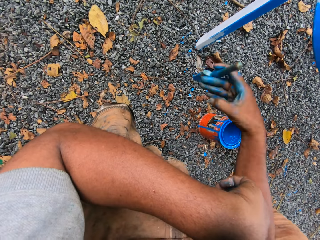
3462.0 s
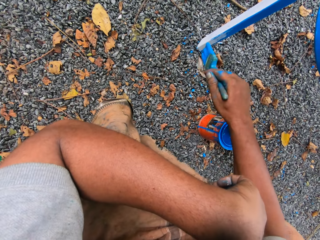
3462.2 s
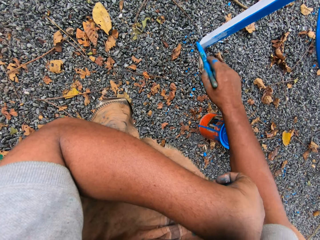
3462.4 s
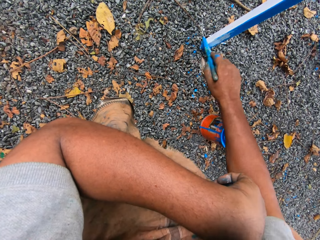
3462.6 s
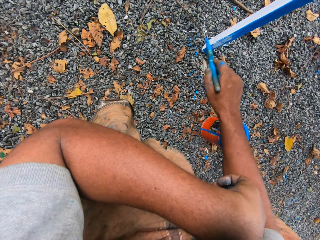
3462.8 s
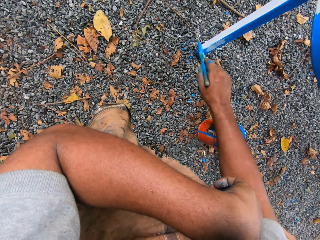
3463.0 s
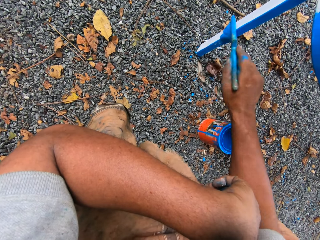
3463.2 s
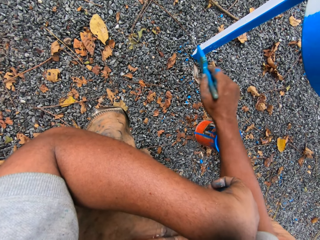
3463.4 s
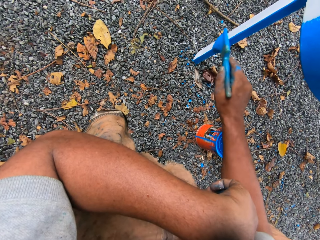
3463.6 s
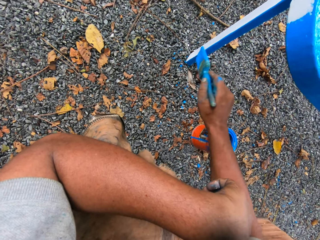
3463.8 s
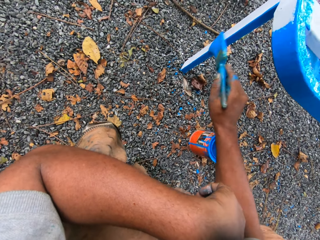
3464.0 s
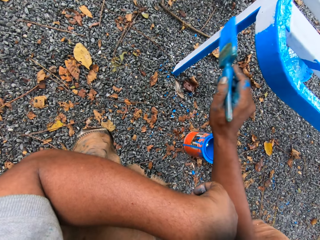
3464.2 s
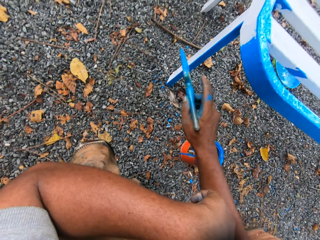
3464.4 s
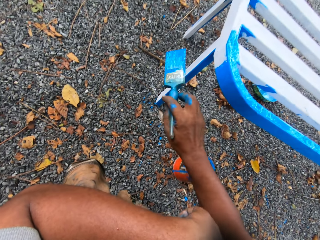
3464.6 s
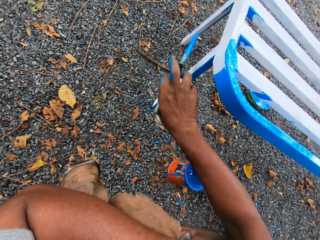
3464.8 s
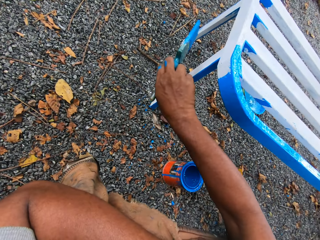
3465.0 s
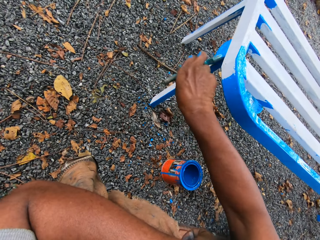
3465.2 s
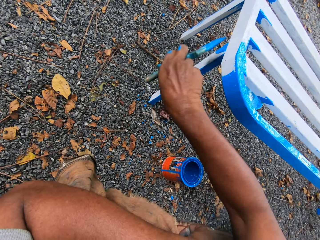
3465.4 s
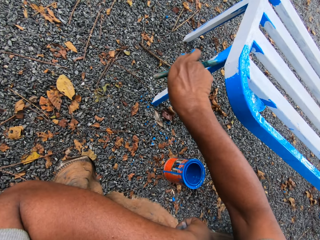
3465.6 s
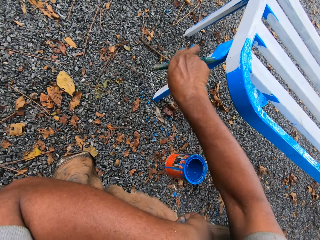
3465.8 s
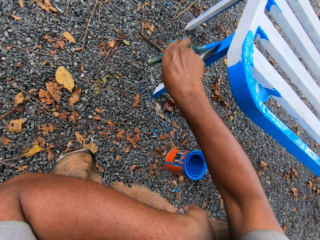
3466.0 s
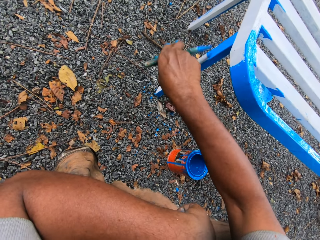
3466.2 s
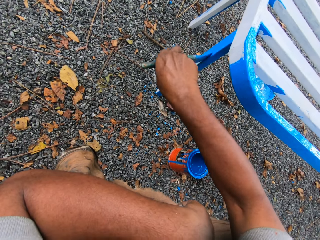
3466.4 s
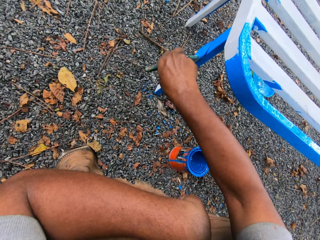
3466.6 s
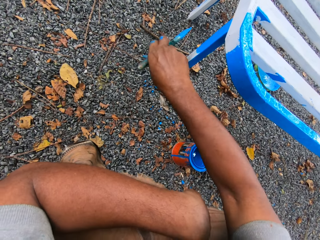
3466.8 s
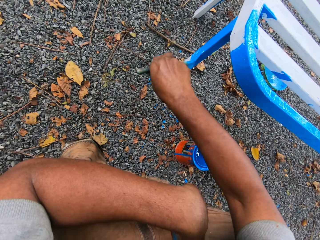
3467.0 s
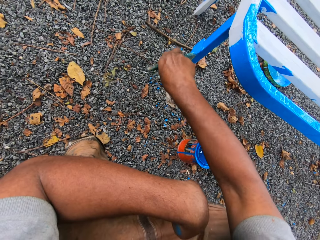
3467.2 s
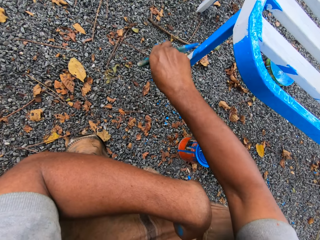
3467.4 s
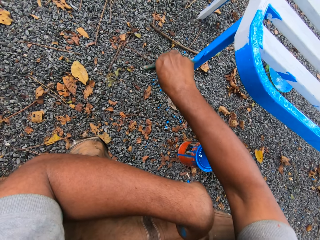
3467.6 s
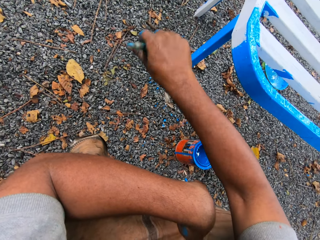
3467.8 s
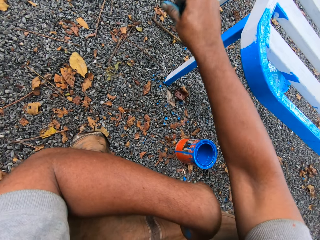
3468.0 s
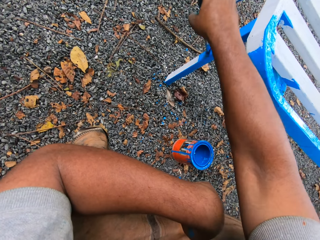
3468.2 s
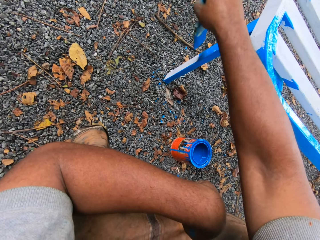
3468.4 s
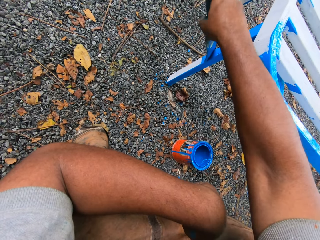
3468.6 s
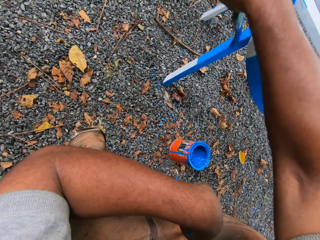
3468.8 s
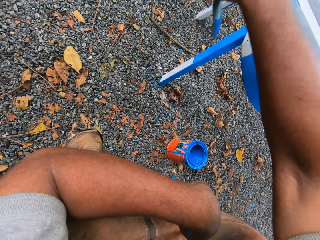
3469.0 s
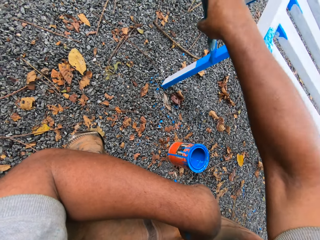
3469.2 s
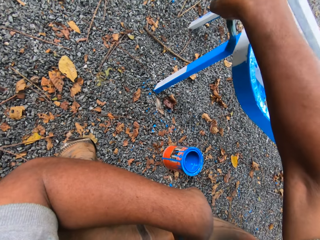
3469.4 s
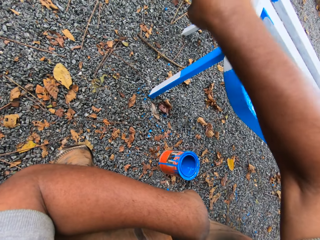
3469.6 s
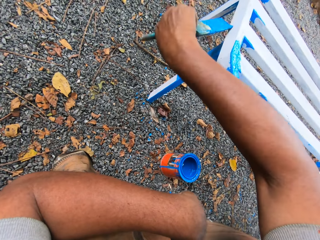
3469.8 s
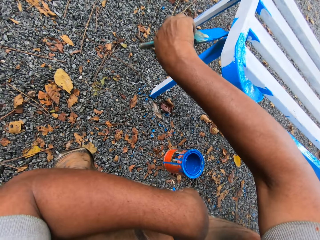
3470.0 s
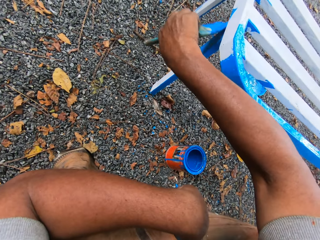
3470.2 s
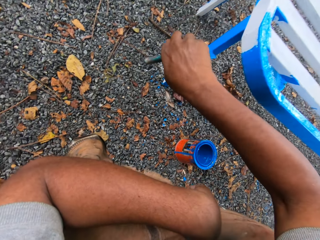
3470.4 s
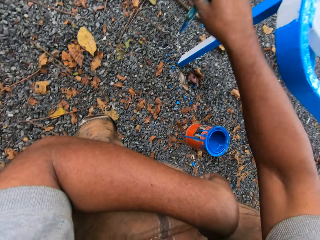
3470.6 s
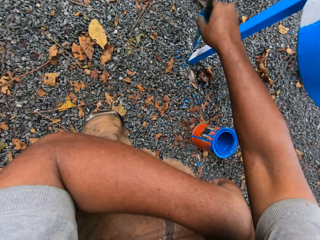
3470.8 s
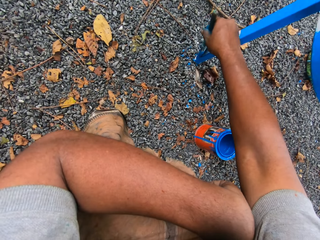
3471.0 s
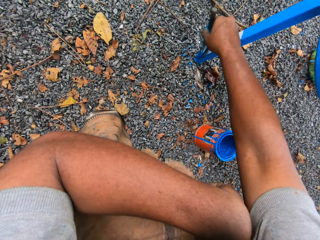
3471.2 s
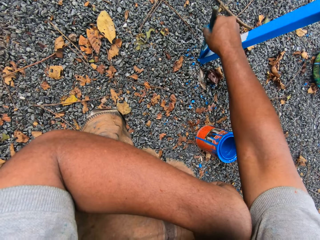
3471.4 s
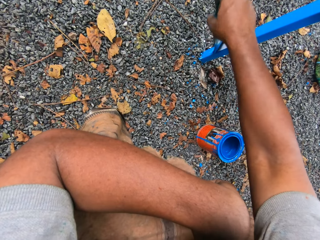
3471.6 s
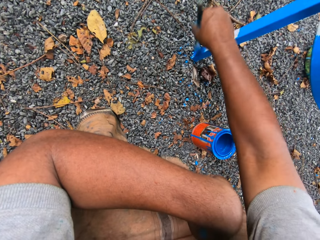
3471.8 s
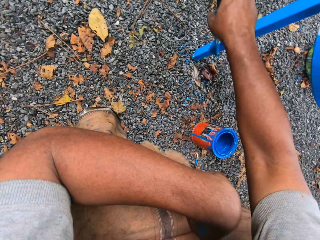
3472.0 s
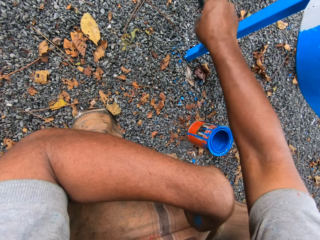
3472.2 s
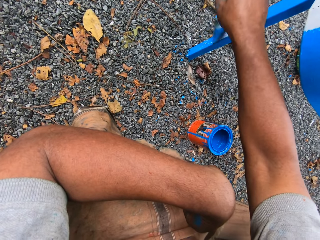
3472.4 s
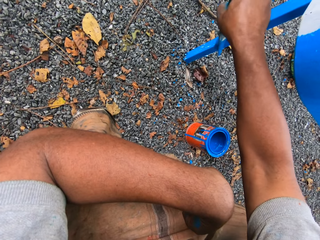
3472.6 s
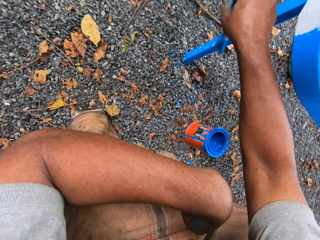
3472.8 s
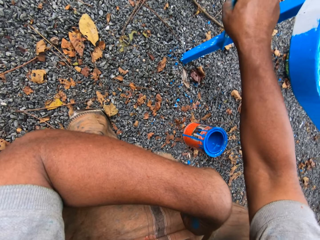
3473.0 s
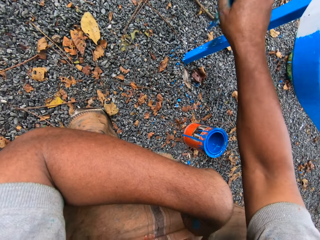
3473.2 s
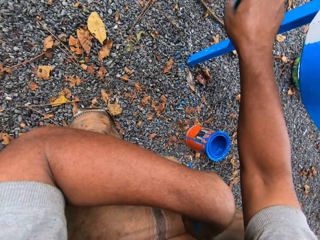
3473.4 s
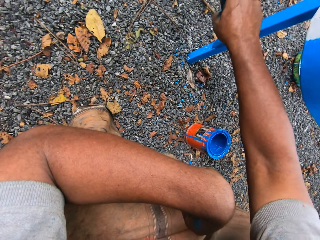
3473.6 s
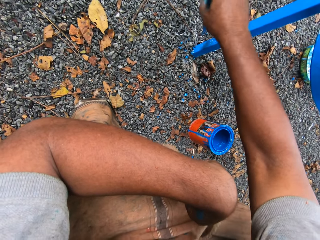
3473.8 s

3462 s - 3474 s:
The camera wearer flips the paint brush in his right hand. He paints the seat. He converses with the person.

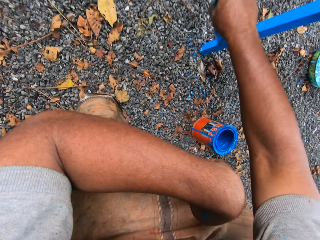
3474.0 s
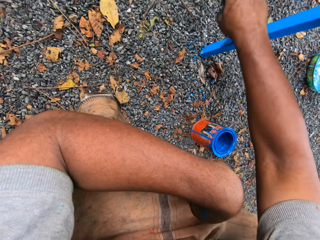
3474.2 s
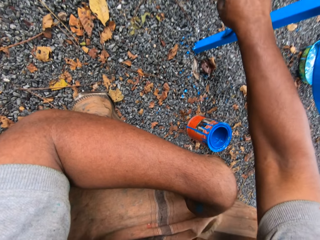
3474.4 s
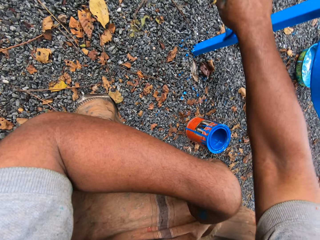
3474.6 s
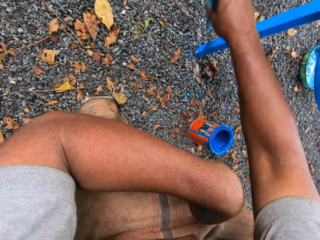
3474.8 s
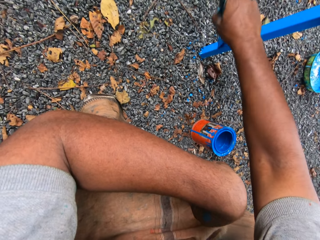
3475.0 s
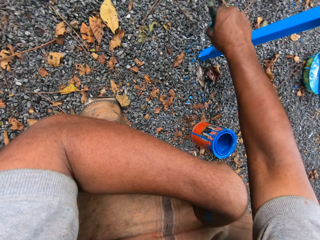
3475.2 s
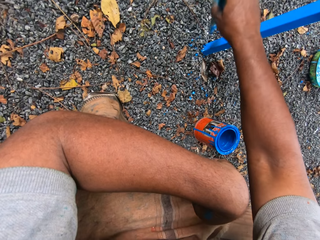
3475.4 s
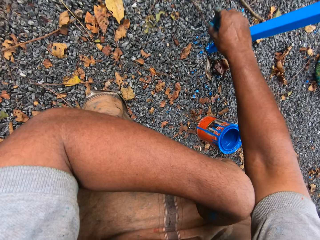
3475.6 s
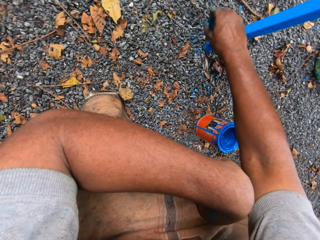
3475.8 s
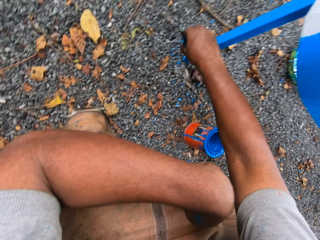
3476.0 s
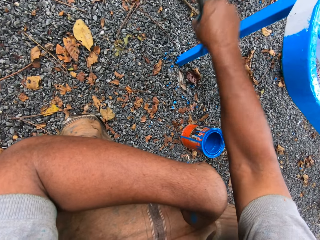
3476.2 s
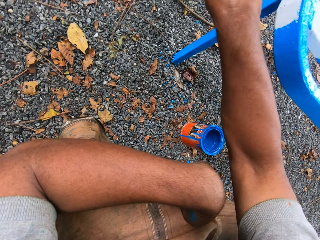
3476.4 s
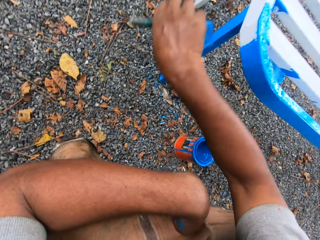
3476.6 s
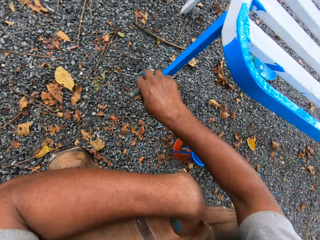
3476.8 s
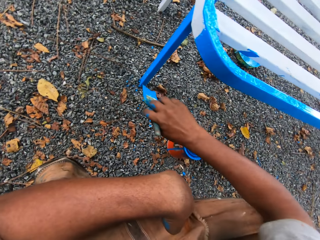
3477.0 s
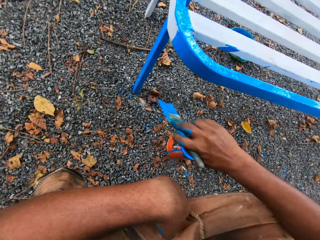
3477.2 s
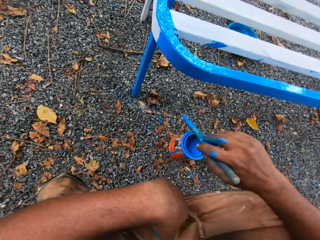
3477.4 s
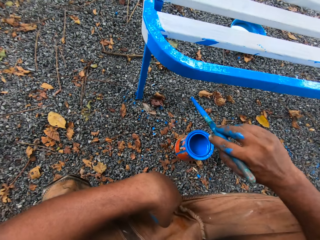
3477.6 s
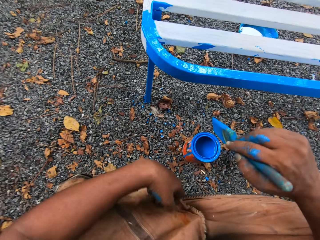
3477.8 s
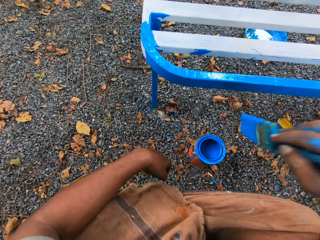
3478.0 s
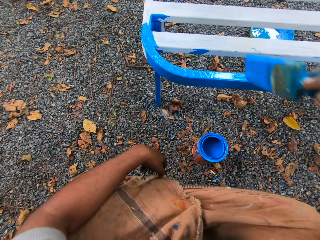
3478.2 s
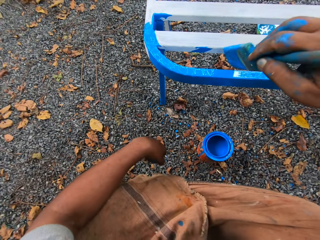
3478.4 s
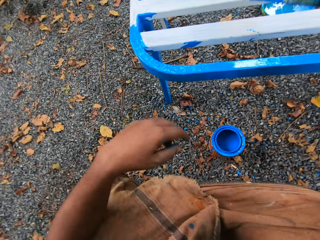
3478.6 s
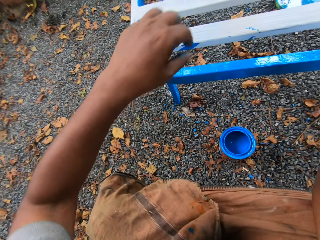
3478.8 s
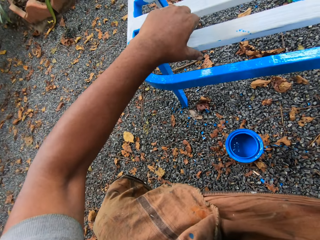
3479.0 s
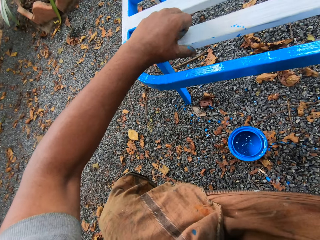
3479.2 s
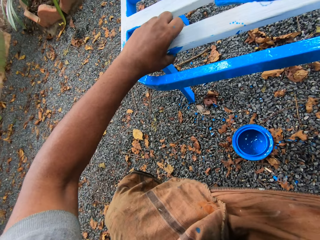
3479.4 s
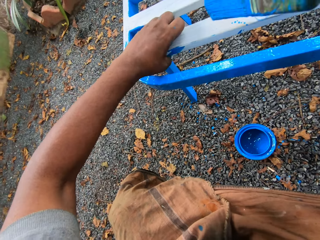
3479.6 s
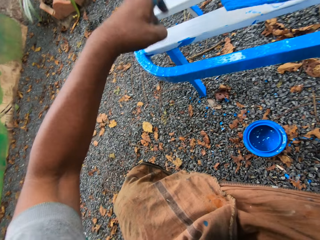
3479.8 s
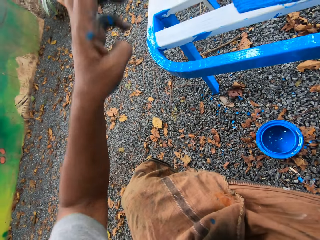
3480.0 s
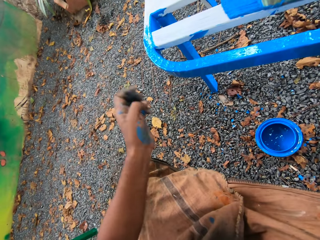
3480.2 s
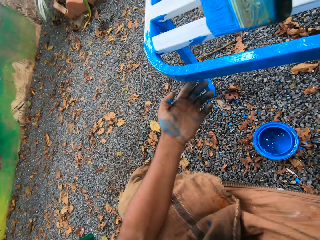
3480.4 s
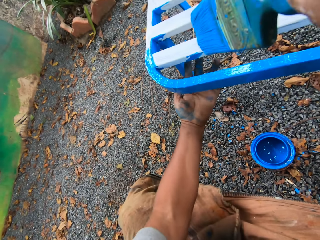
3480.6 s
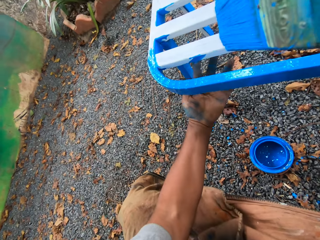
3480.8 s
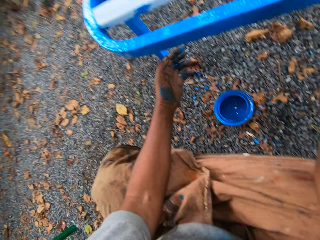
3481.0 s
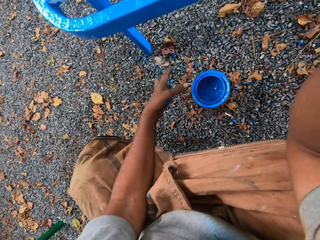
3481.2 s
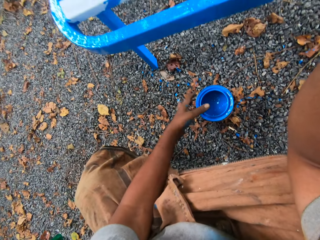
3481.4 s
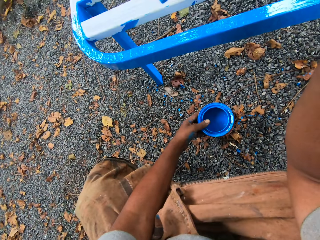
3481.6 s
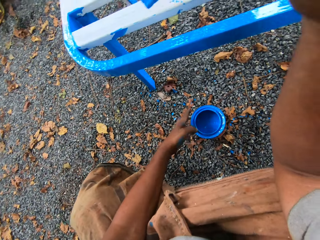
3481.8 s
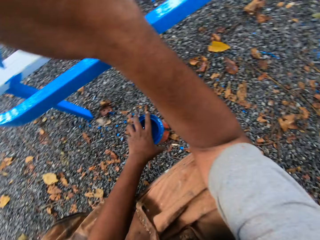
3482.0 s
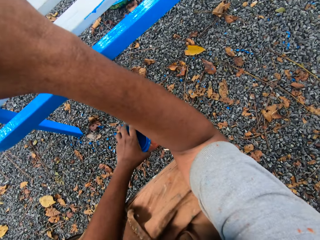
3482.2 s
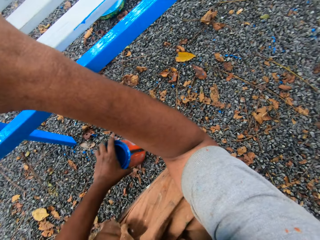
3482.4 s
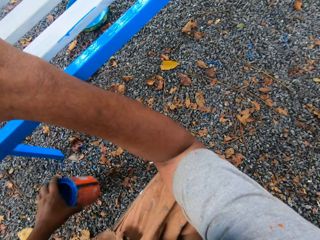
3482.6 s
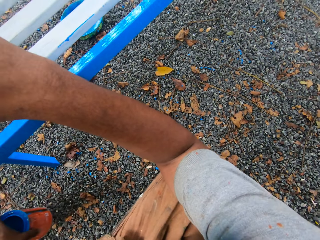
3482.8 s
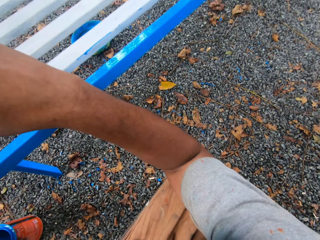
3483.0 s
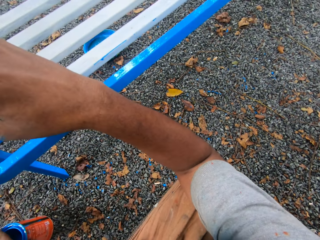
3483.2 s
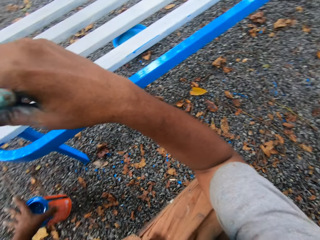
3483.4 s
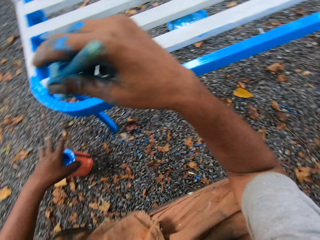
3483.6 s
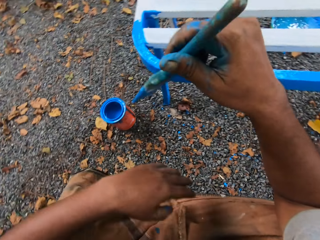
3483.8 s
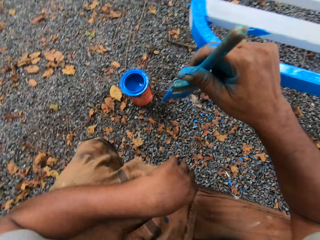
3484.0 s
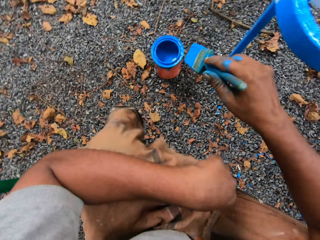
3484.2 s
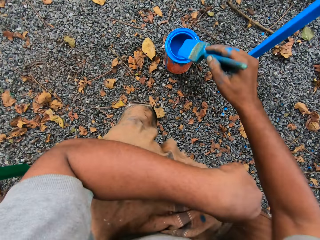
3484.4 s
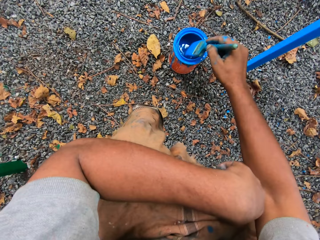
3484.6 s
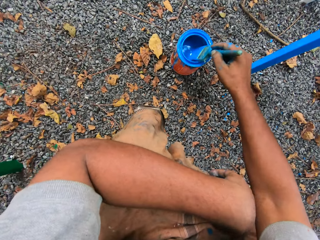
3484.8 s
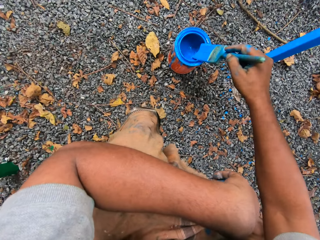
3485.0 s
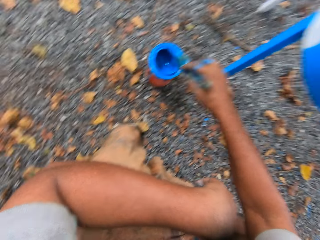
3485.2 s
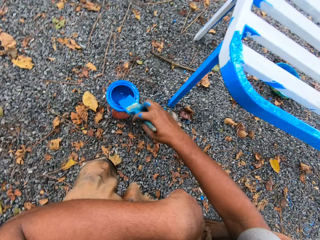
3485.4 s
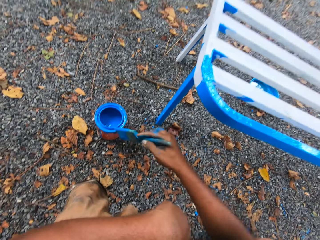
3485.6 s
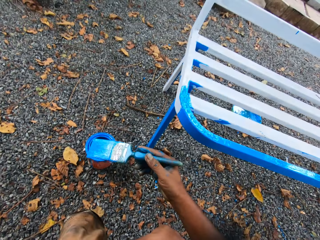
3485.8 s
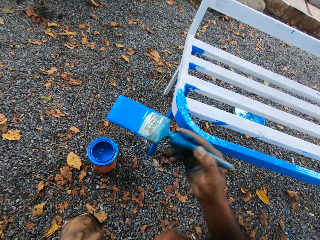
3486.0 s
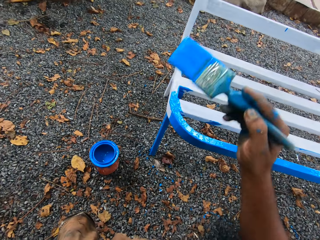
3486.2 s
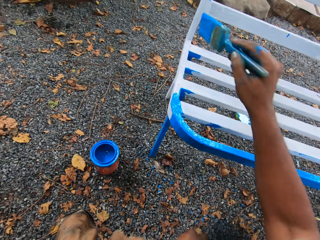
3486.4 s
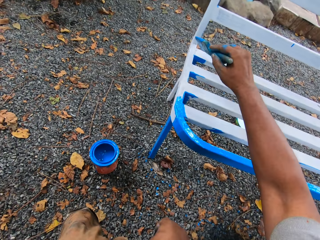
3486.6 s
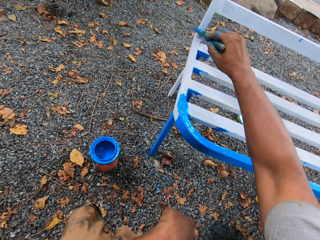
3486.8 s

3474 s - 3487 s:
The camera wearer lifts the brush from the seat. He wipes the metal chair with his left hand. He wipes the metal chair with his left hand again. He picks up the paint container or tin from the ground with his left hand. He drops the paint container on the ground with his left hand. He scoops paint from the paint container with the brush. He wipes the paint brush on the tin. He converses with the person.
